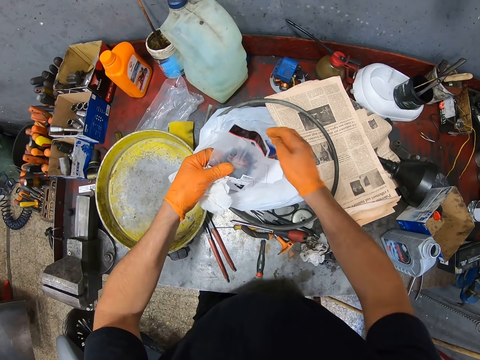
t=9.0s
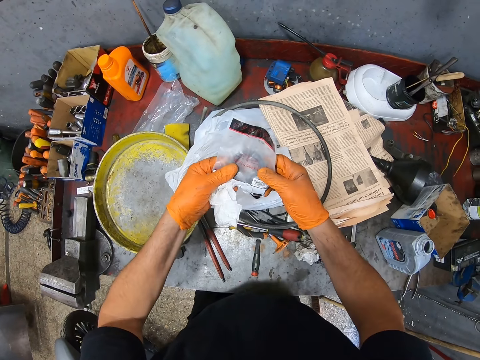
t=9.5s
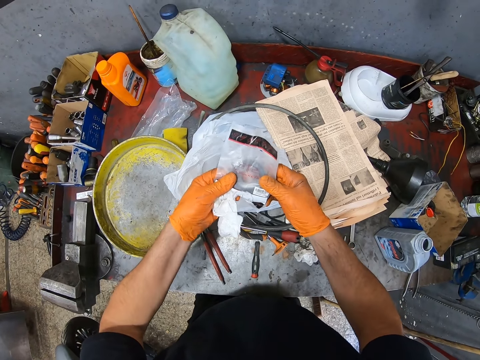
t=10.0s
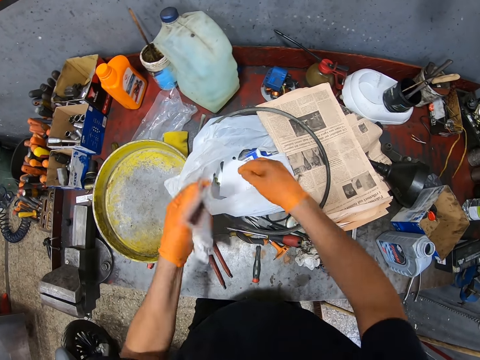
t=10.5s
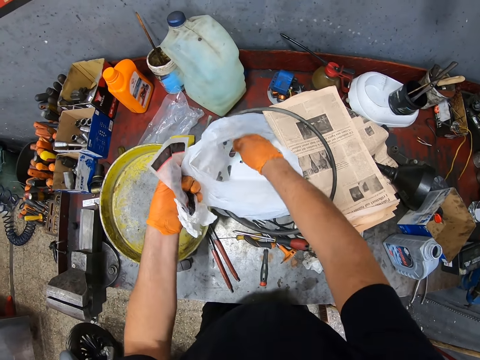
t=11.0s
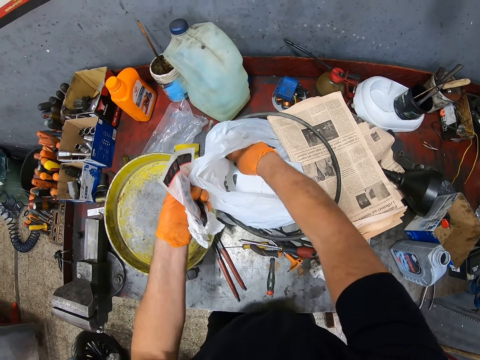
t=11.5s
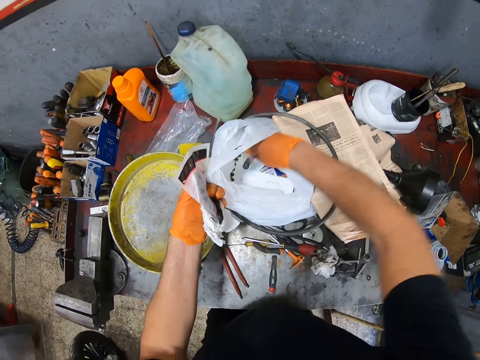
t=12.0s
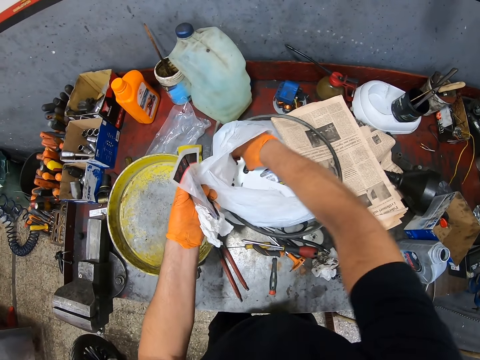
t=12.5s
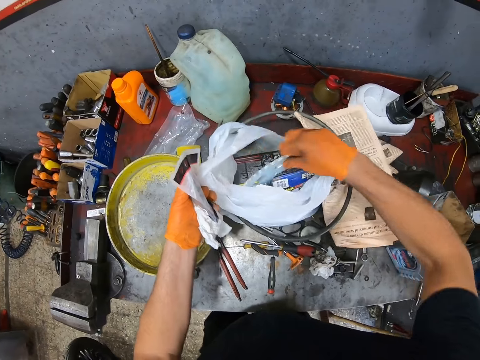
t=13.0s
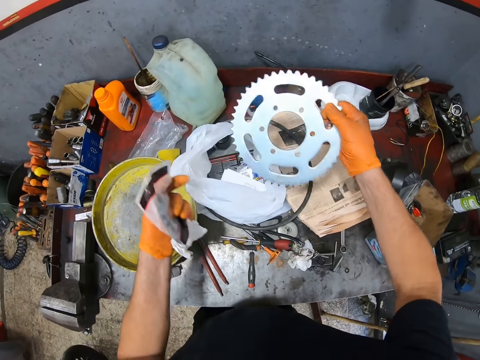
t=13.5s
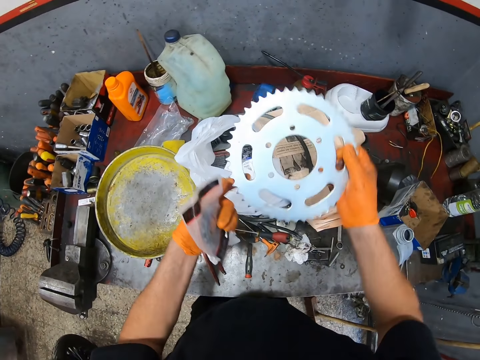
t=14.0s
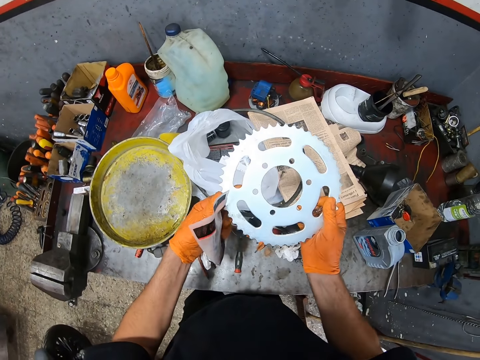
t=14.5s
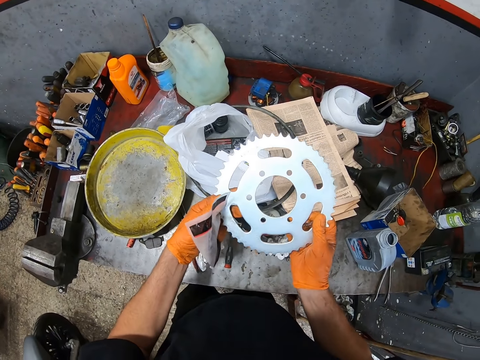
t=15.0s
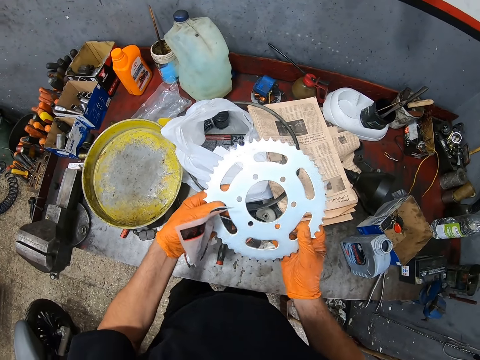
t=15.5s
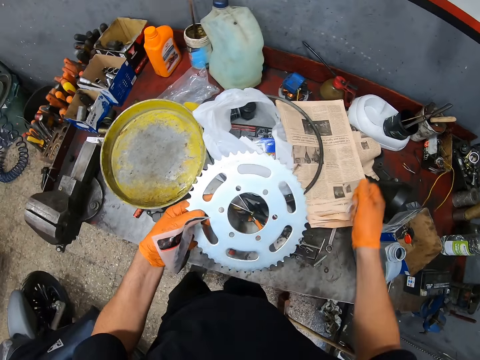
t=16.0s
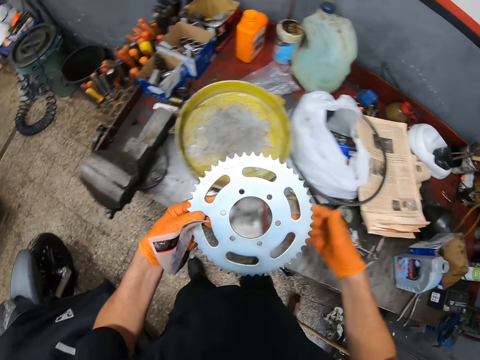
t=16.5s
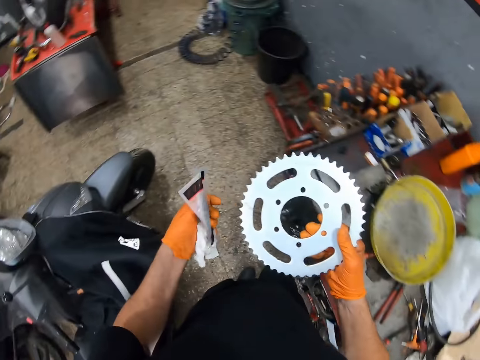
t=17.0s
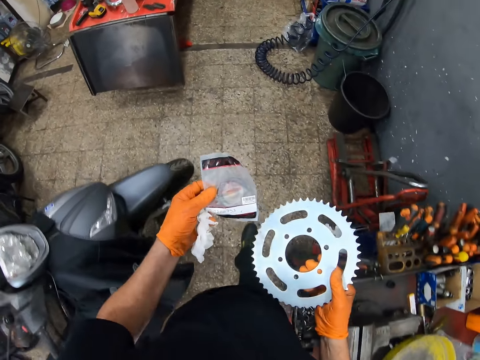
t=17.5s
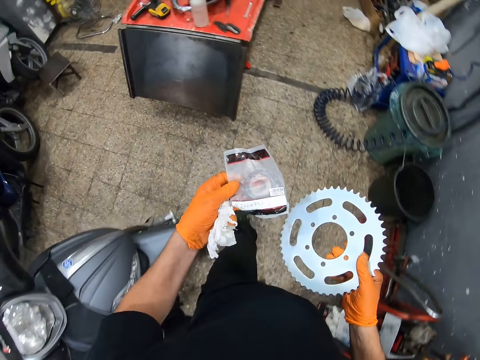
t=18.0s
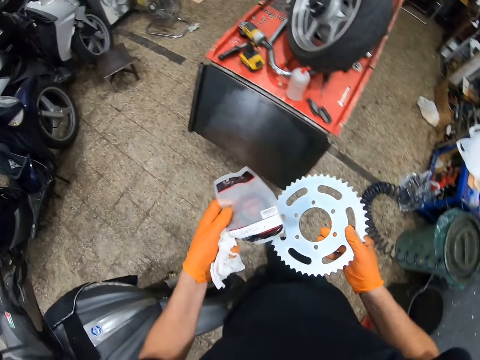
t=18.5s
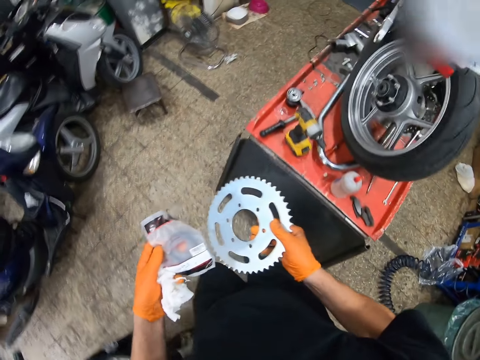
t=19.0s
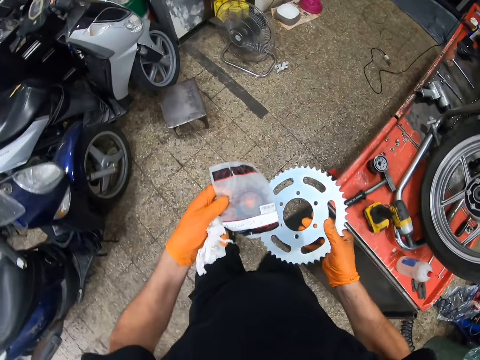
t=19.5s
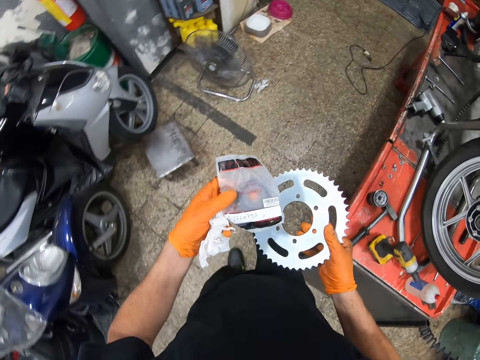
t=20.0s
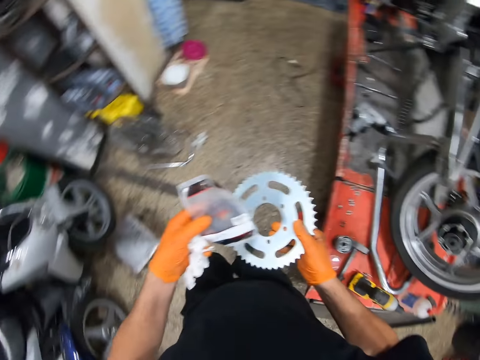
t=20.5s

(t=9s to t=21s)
The camera wearer takes a sprocket out of the bag. They hold the small motorcycle disc in her left hand. They look inside the bag. They pick a motorcycle wheel disc from the plastic bag with his right hand. They hold the motorcycle wheel disc with both hands. They drop a screw in his right hand onto a work table. They pass the motorcycle wheel disc to her right hand. They walk around.

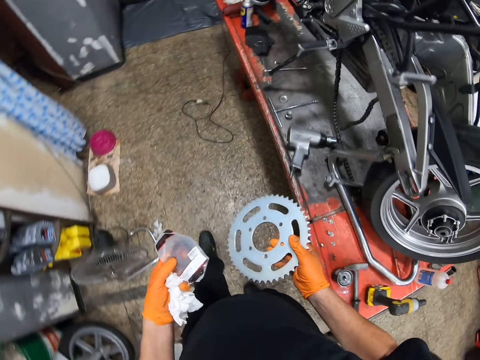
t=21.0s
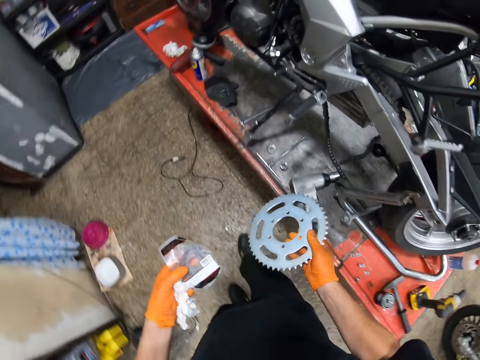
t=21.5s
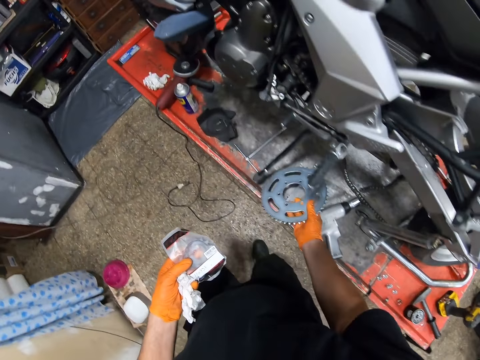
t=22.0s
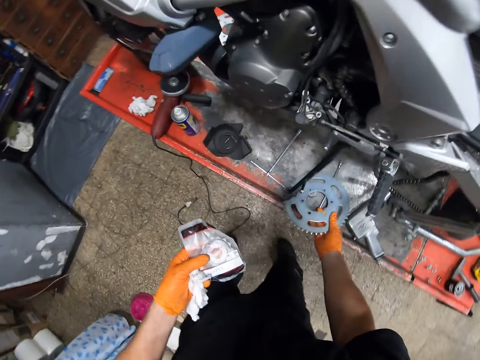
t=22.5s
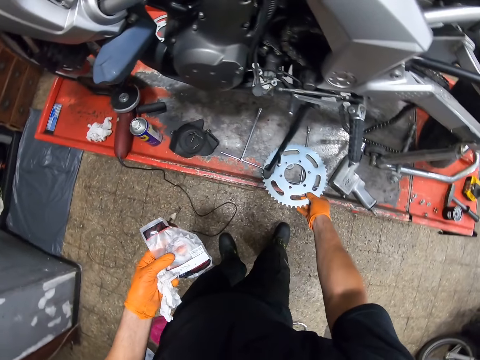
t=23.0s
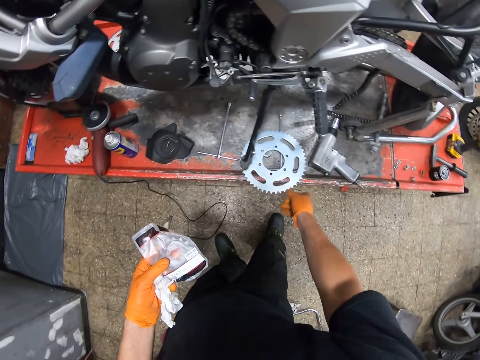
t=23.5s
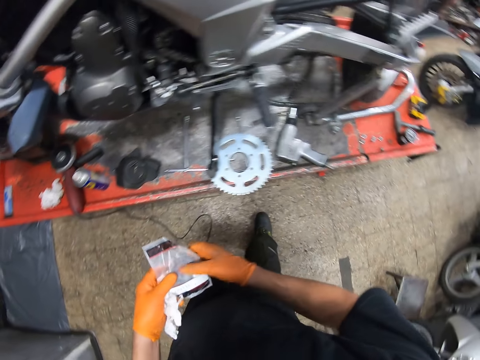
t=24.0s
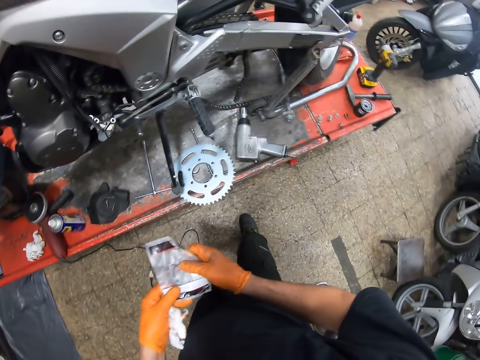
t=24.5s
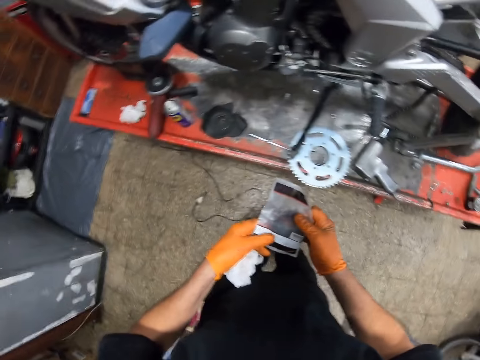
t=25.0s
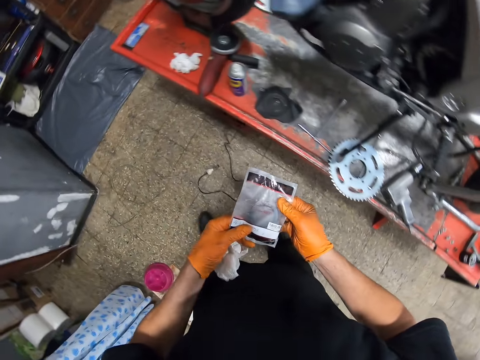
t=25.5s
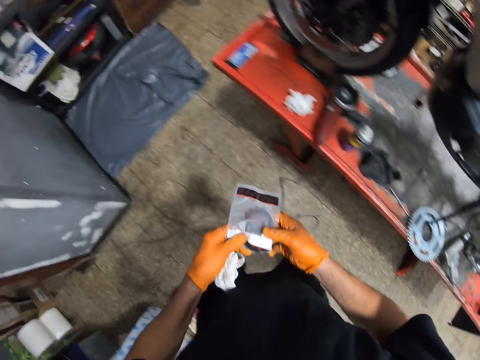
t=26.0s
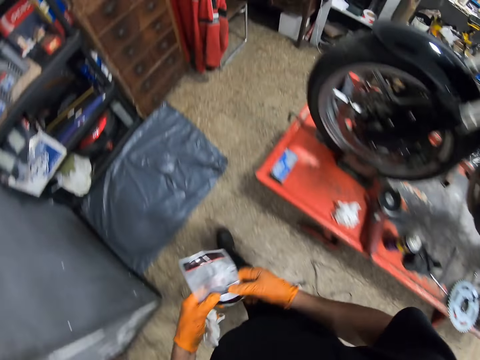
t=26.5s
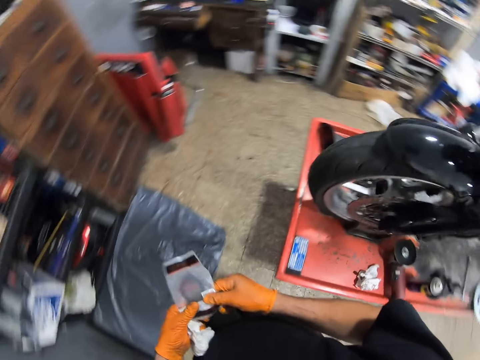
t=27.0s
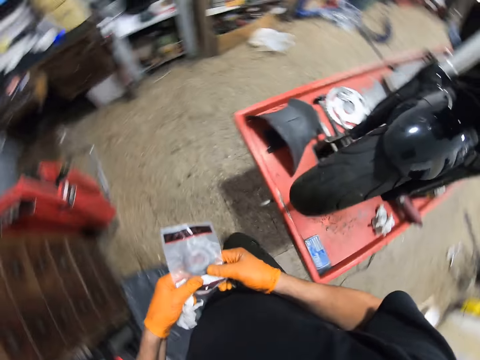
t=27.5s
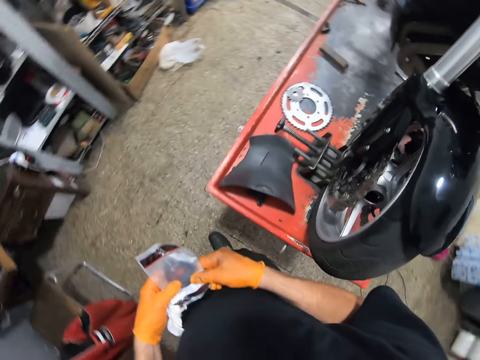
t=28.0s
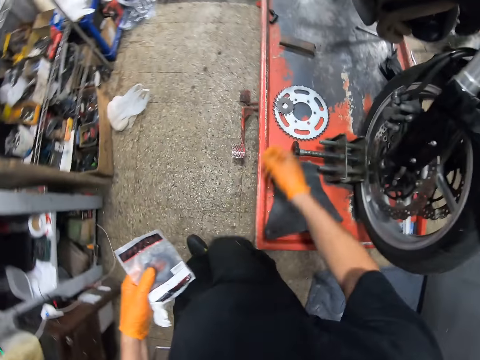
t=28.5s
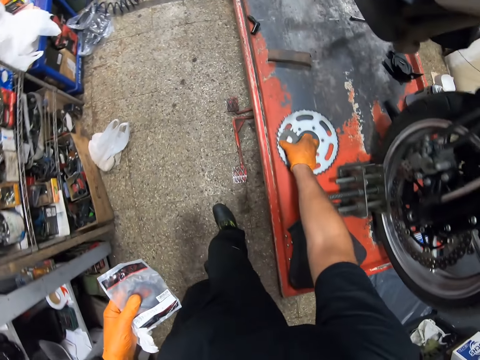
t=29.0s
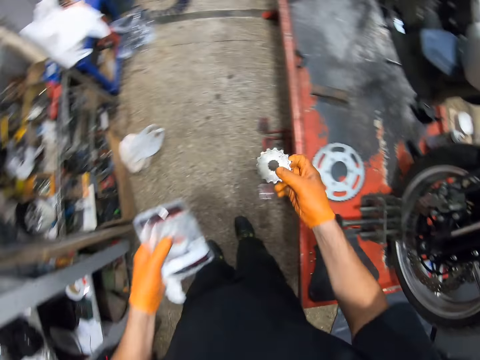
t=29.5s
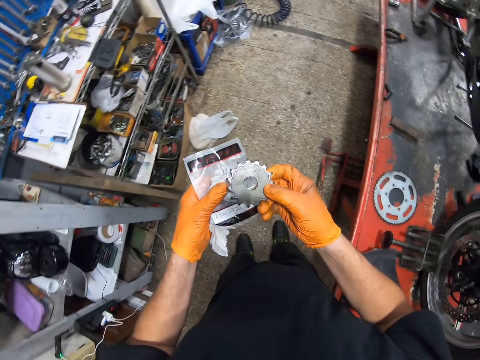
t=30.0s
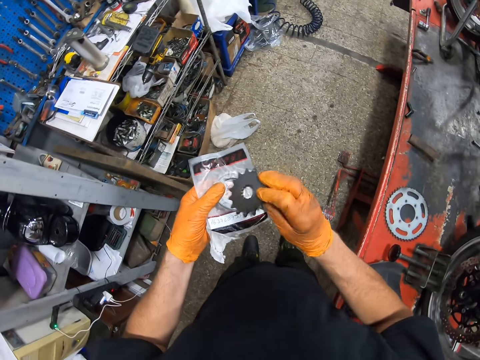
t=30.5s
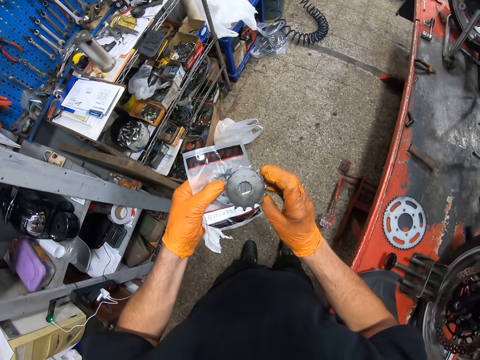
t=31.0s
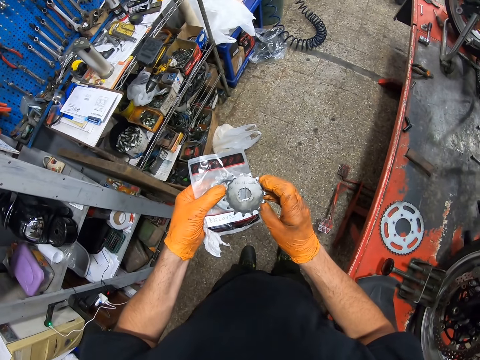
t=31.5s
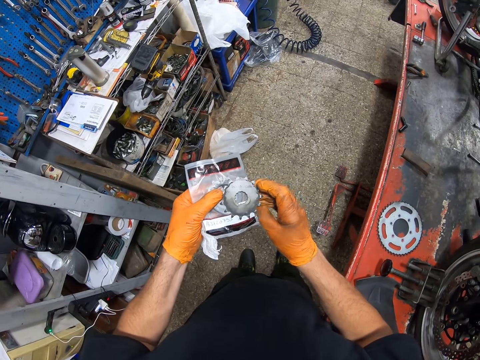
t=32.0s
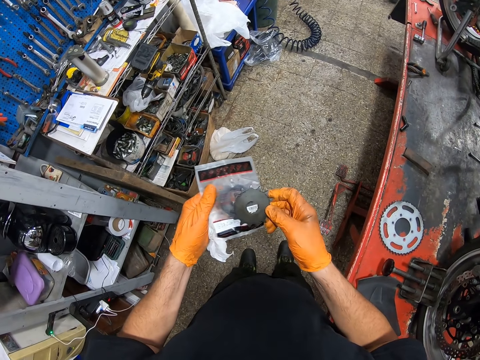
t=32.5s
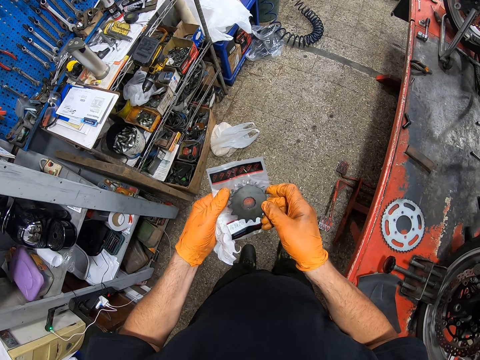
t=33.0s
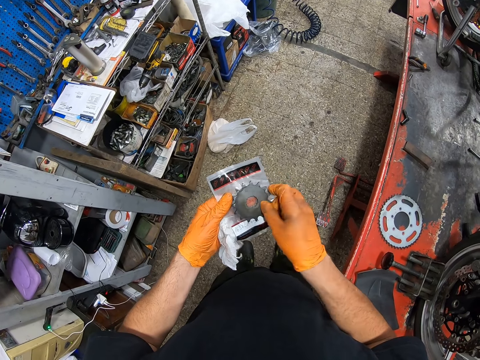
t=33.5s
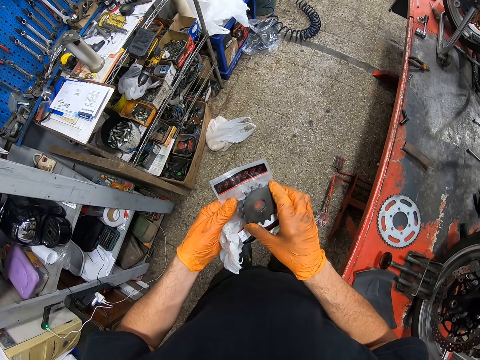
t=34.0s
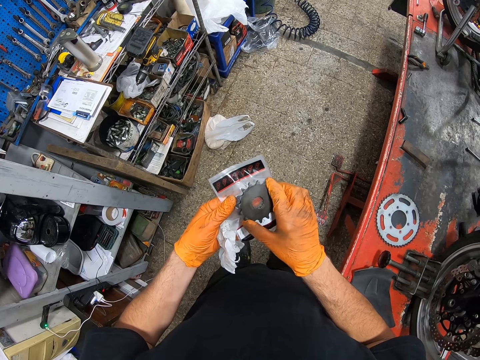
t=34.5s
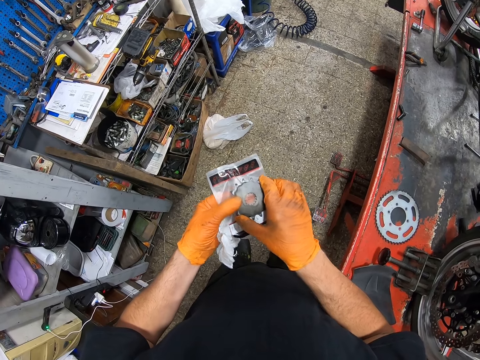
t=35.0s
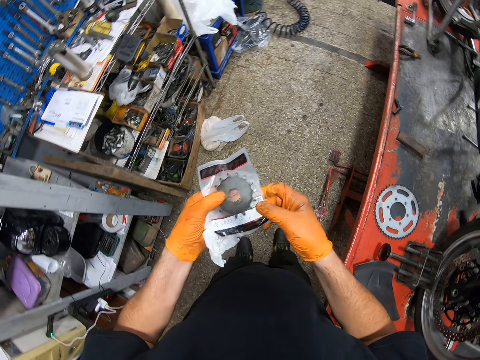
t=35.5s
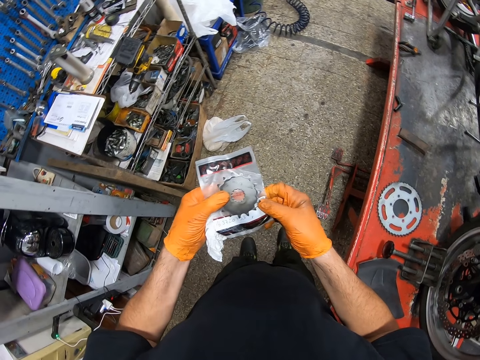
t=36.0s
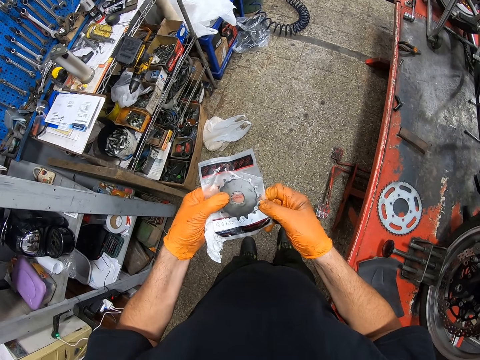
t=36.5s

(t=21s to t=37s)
The camera wearer drops the motorcycle wheel disc onto a car lift. They hold the small motorcycle disc with both hands. They walk around. They hold the small motorcycle disc in her left hand. They pick another small motorcycle disc from the car lift with his right hand. They fit the second small motorcycle disc on the first motorcycle disc in the bag with both hands. They look at a sprocket.
